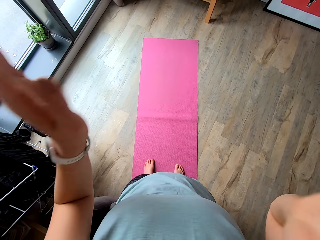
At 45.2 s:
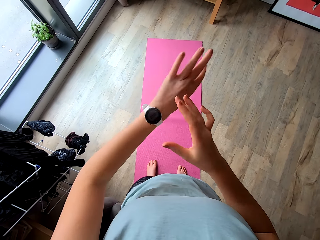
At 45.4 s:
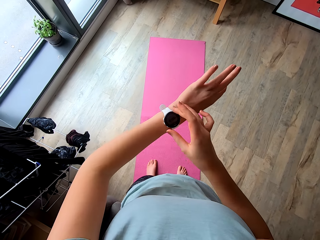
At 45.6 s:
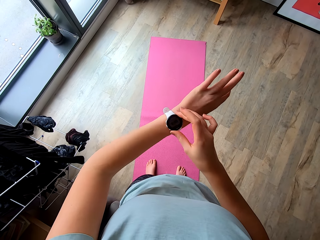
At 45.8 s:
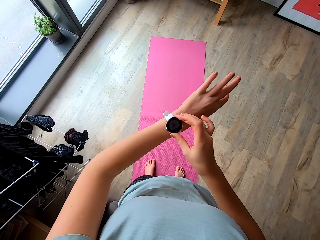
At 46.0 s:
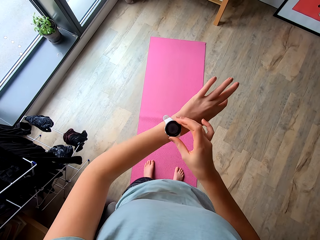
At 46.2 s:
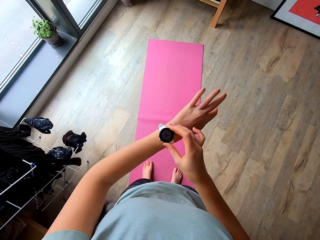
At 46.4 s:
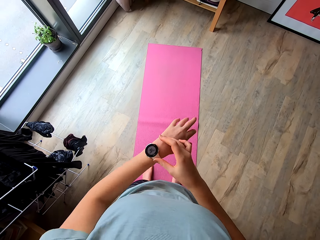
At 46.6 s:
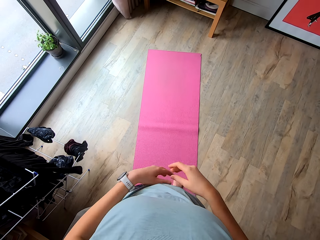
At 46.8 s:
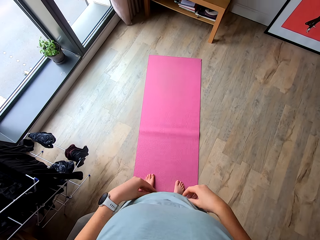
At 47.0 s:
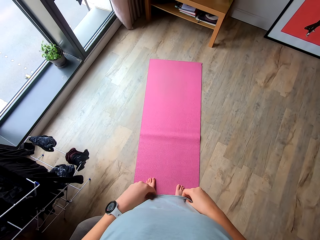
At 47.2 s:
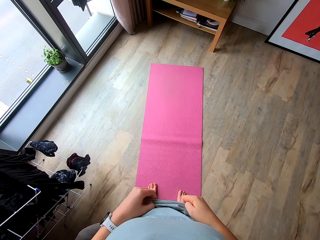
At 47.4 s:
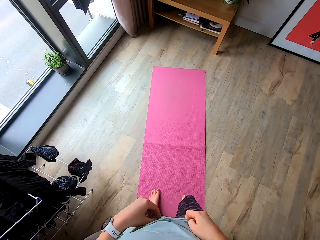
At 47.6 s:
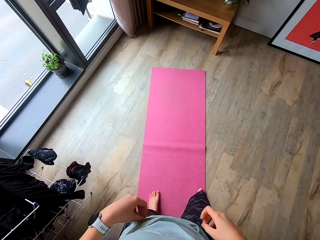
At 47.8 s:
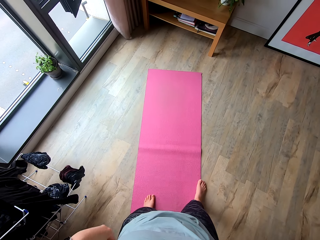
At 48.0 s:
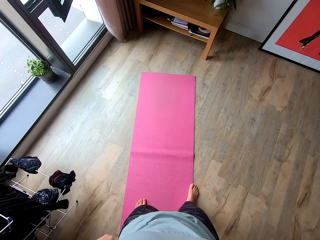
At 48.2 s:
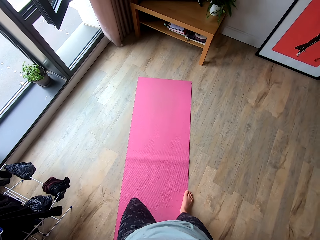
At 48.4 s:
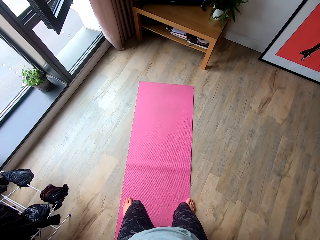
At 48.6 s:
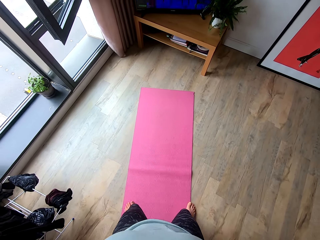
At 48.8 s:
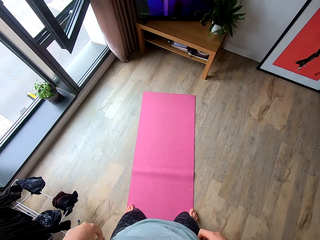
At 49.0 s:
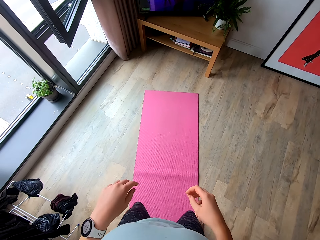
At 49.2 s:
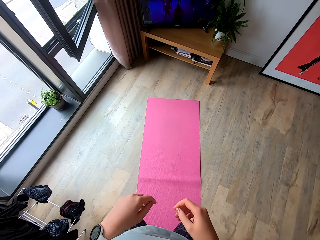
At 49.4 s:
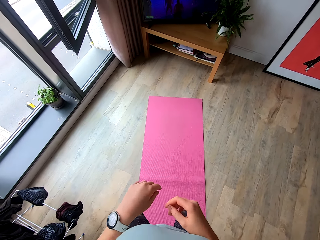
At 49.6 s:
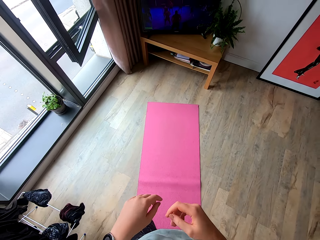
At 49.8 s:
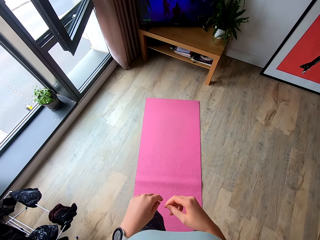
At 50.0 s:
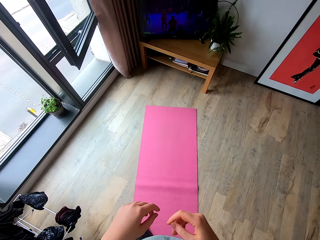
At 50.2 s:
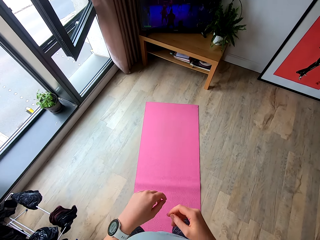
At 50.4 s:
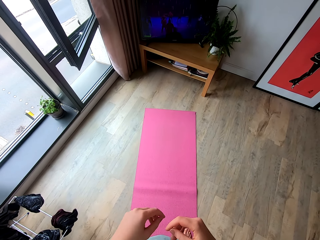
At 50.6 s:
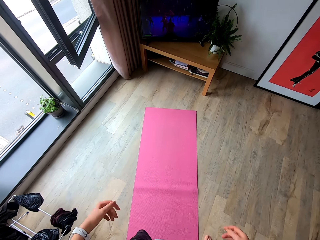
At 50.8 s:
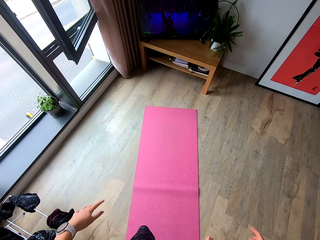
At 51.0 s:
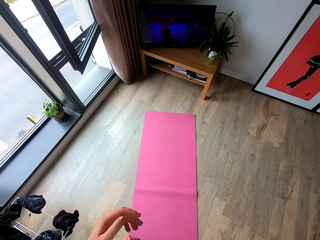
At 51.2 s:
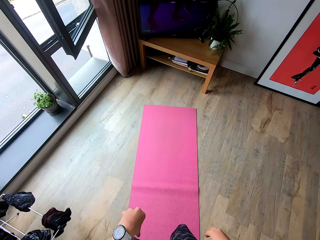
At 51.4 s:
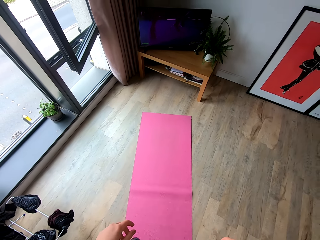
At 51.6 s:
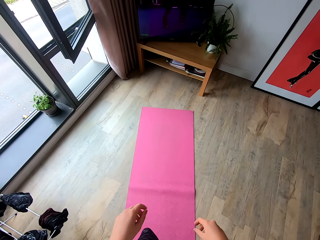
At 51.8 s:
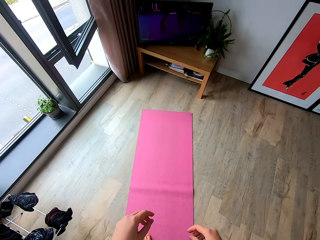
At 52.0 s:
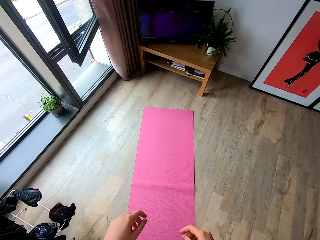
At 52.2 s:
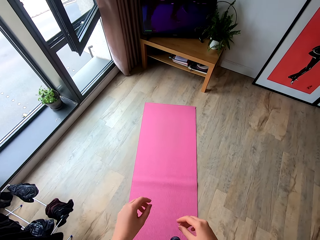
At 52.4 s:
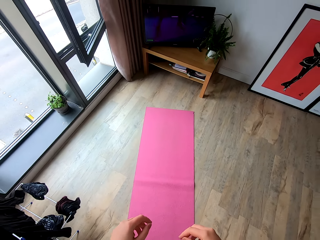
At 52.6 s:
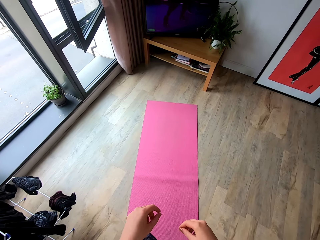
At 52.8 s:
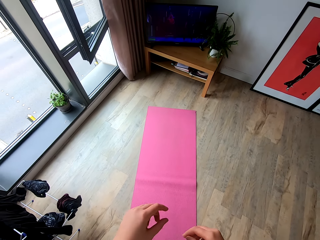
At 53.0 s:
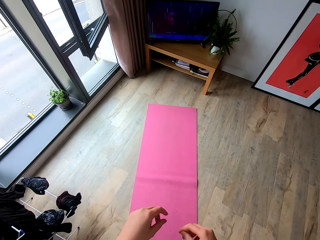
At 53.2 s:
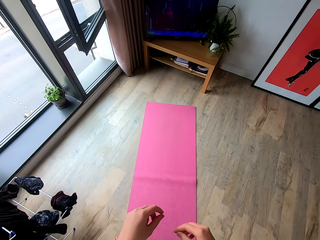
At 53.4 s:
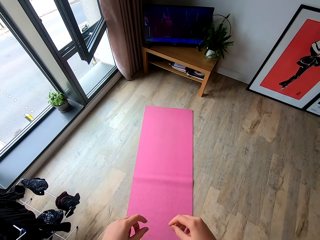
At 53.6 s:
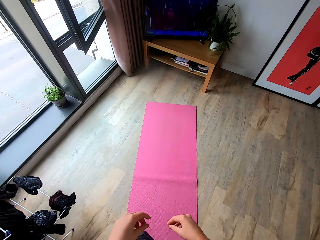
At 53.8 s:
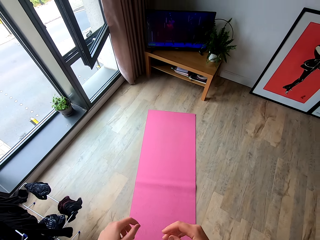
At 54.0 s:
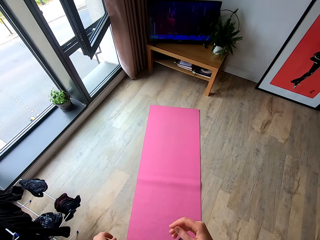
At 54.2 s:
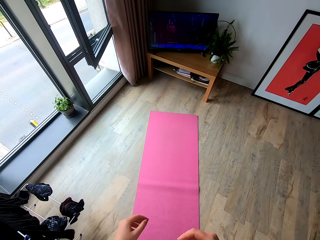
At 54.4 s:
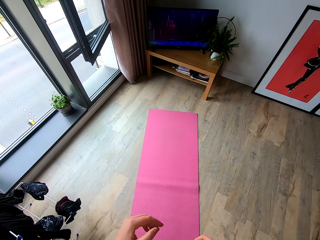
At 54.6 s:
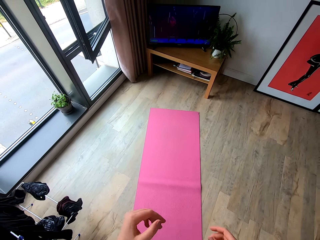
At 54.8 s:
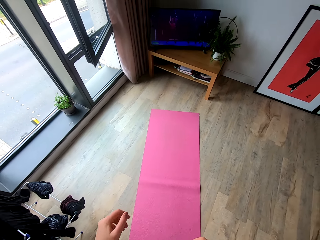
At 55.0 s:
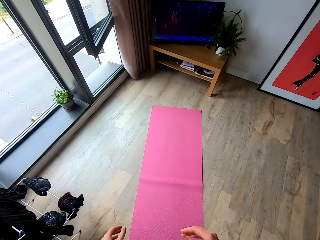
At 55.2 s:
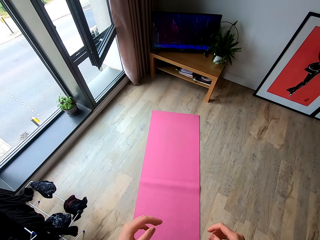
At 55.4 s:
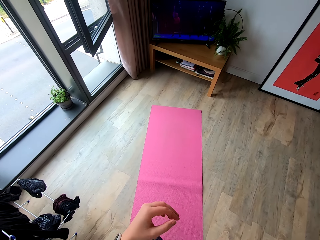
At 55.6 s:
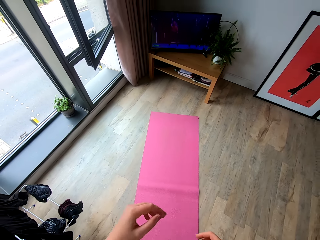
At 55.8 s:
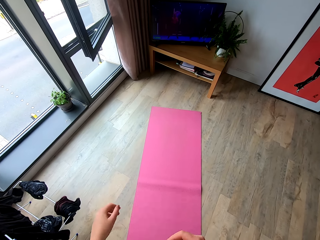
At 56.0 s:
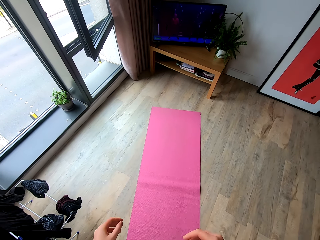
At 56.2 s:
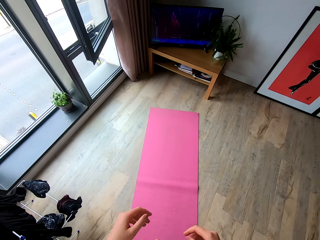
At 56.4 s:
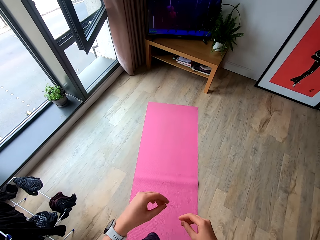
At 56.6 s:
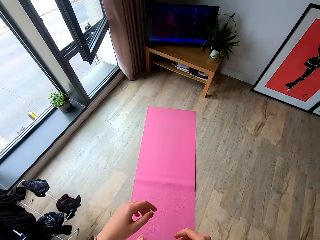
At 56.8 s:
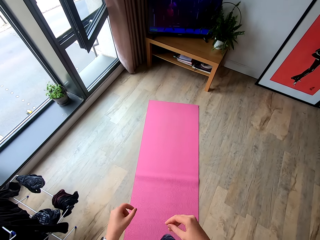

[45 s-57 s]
The camera wearer lowers a hand. She touches the wrist watch. She looks at the wrist watch. She adjusts her trouser. She jumps. She exercises in the house.

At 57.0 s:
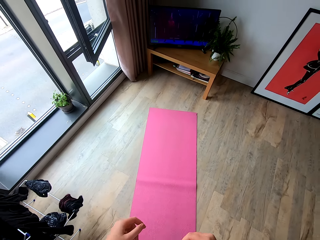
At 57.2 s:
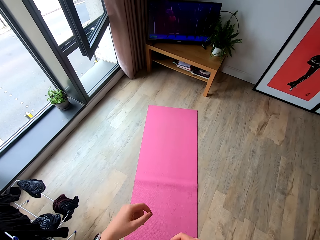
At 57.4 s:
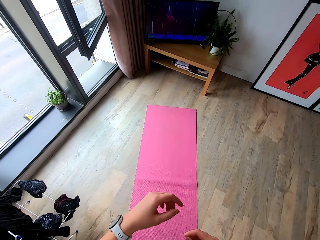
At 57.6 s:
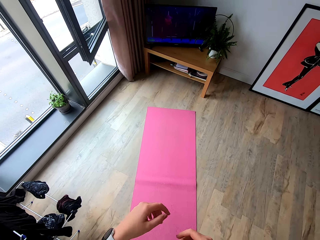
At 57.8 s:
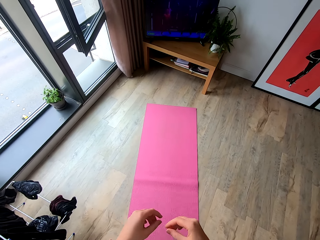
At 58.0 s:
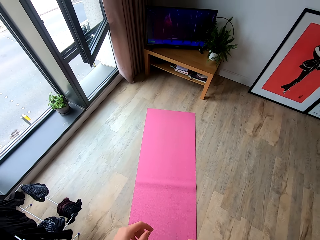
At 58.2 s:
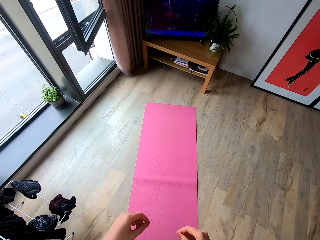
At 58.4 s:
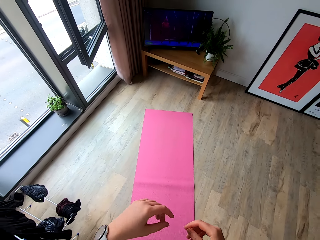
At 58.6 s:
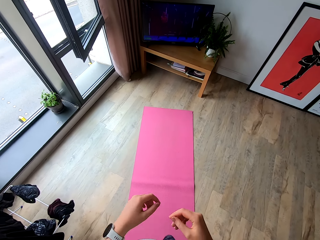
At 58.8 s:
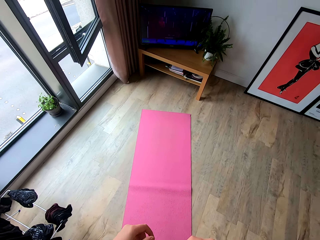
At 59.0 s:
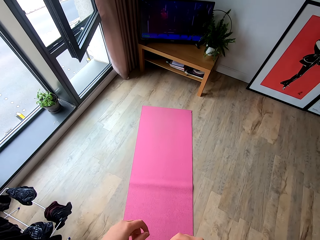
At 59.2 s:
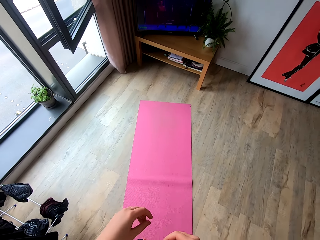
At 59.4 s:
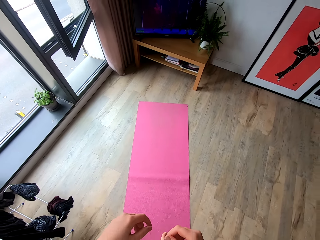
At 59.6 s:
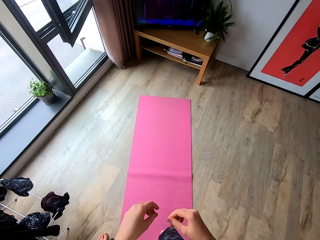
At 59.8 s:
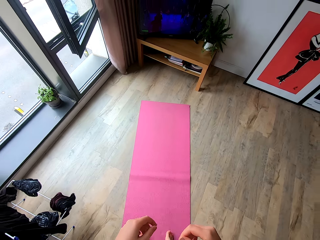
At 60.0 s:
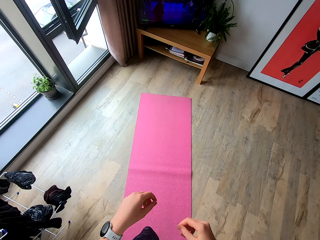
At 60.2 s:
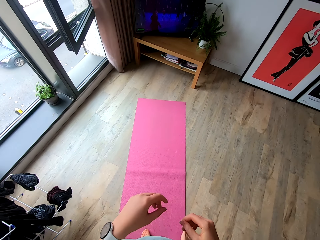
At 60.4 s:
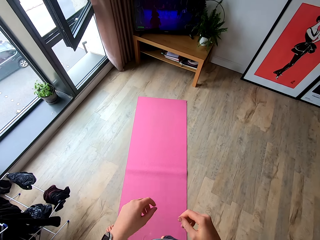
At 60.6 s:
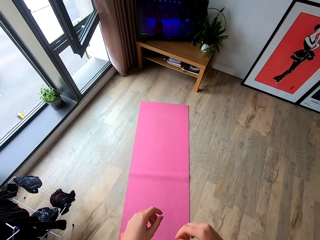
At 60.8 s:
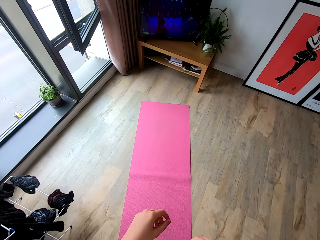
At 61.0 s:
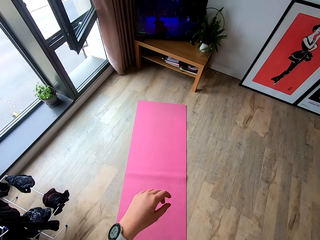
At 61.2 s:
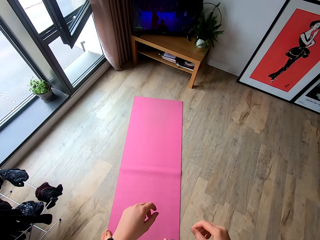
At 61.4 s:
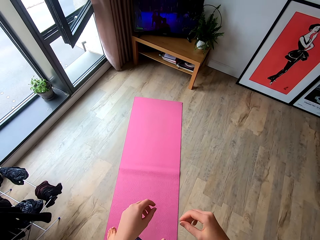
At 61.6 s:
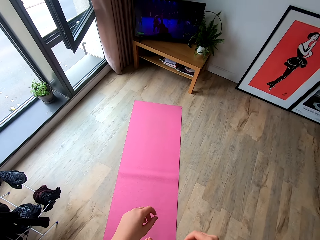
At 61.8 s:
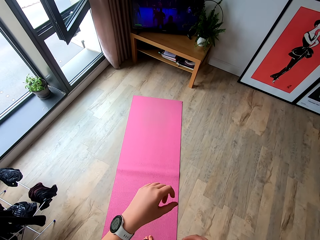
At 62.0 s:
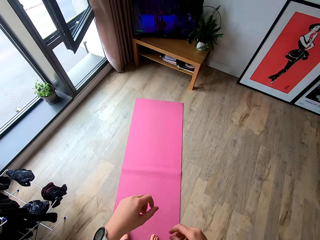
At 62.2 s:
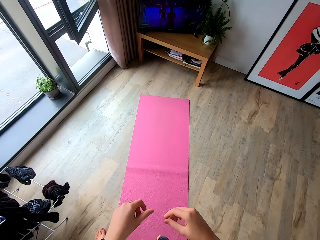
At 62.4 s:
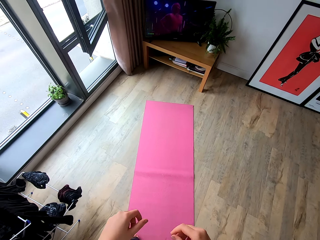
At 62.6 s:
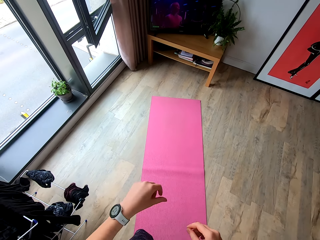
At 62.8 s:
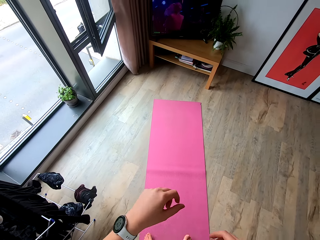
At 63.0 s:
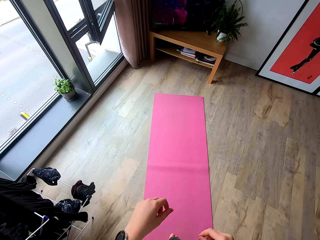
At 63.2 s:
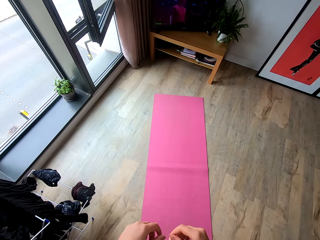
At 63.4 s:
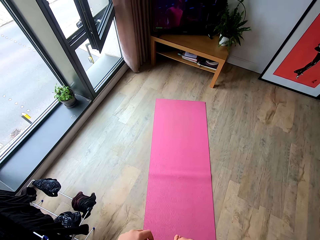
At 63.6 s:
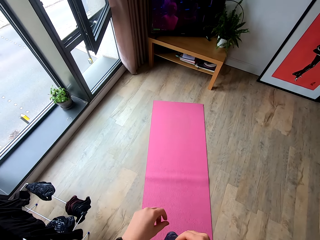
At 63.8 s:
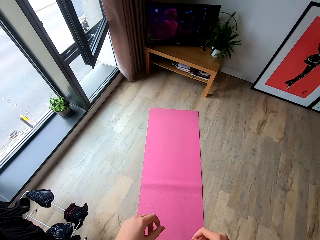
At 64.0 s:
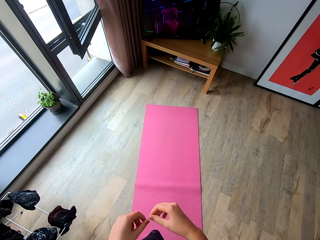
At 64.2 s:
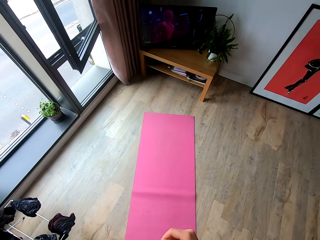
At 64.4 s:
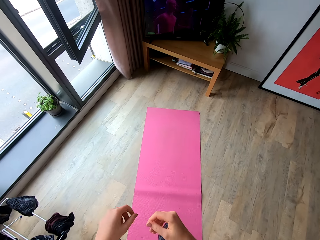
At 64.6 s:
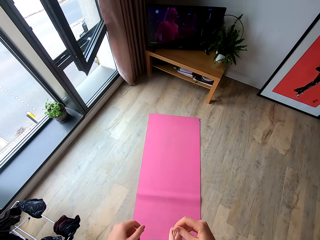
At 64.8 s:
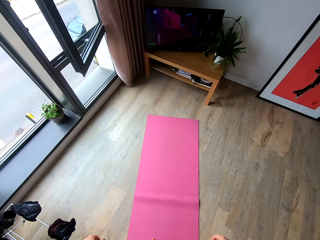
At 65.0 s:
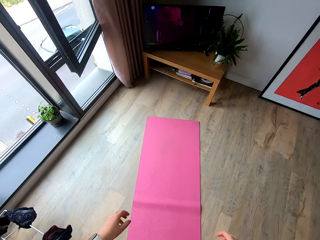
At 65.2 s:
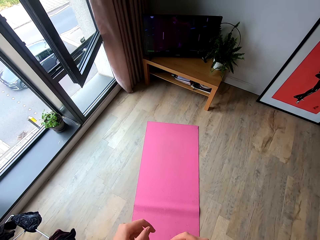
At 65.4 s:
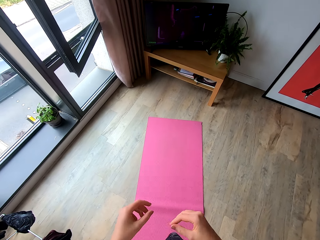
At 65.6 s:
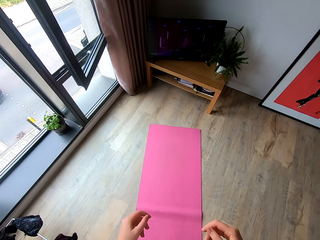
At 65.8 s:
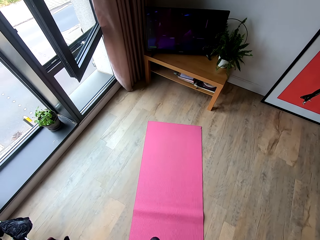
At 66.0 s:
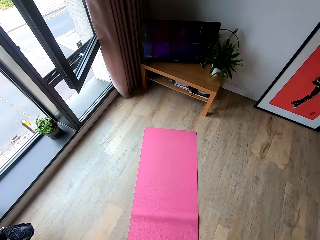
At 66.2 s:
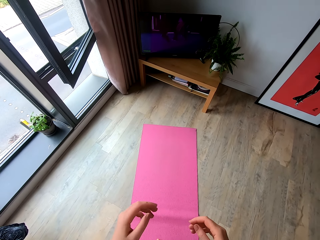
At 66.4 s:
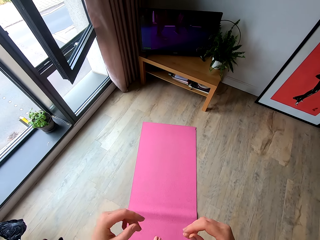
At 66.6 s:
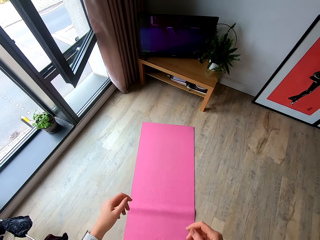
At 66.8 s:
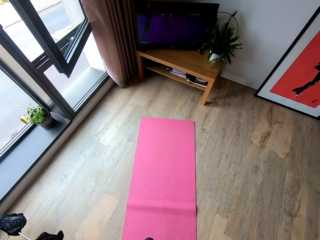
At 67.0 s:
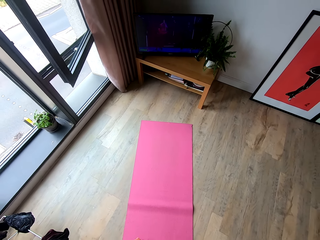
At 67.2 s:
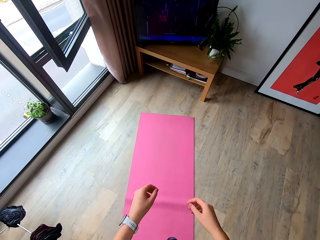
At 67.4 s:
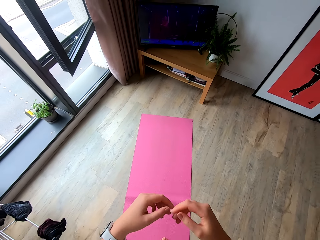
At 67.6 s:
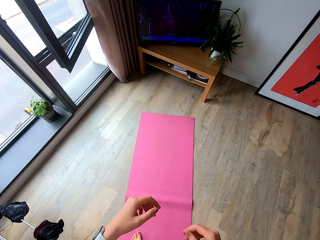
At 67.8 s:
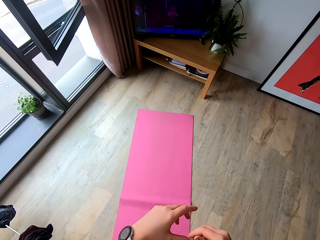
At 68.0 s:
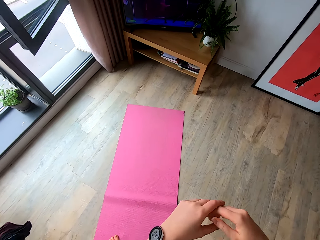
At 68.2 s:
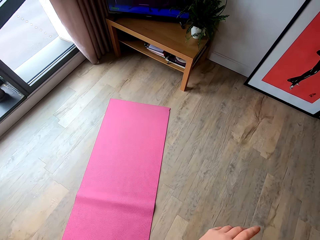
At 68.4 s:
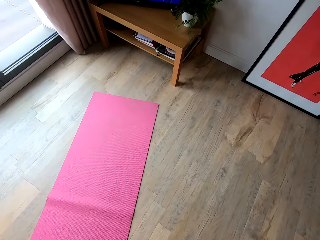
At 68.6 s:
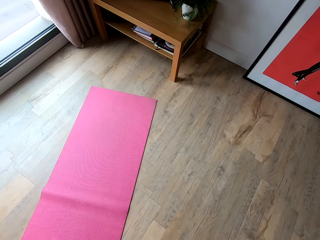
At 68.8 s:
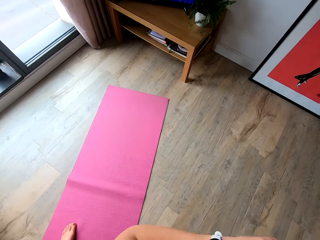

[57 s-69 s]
The camera wearer exercises sideways.
